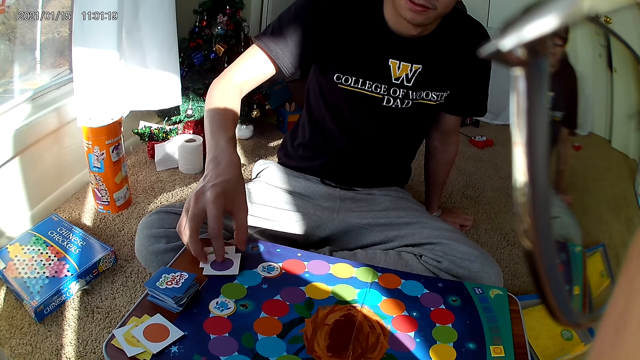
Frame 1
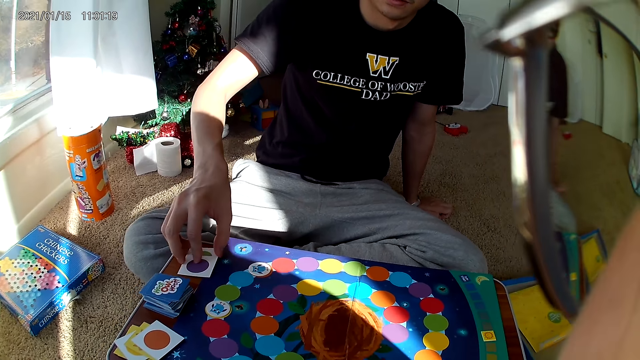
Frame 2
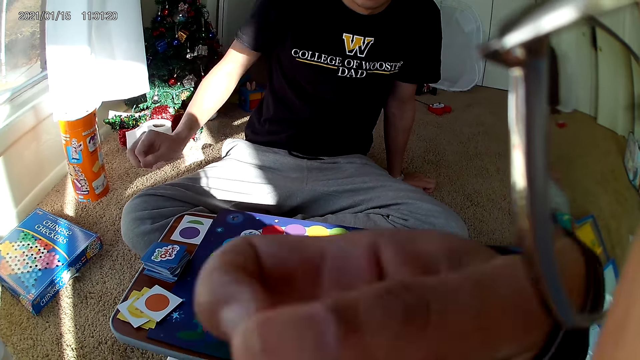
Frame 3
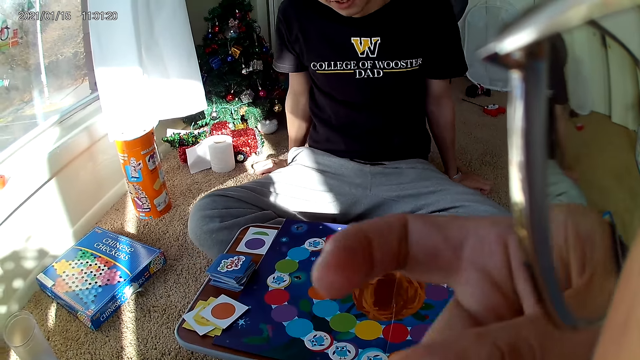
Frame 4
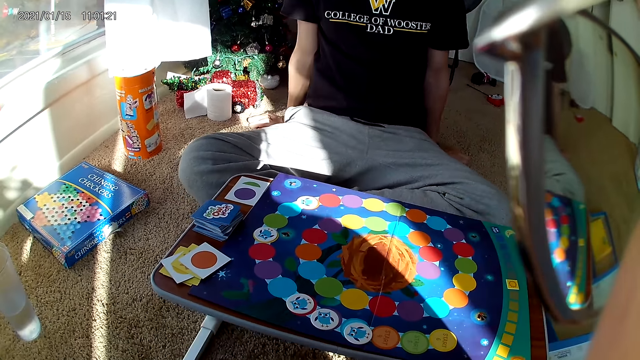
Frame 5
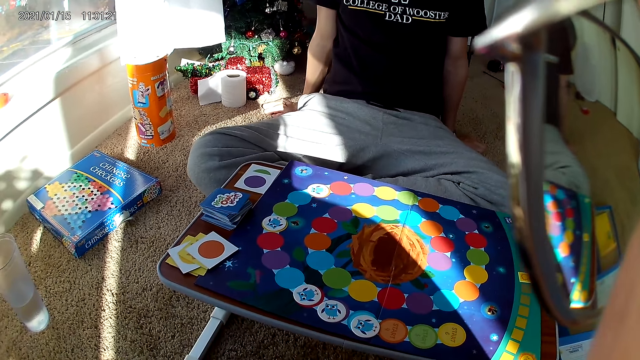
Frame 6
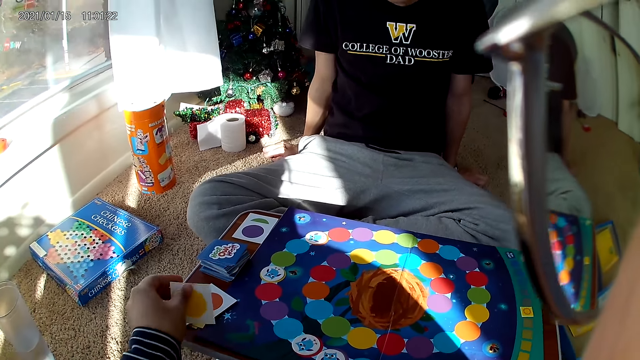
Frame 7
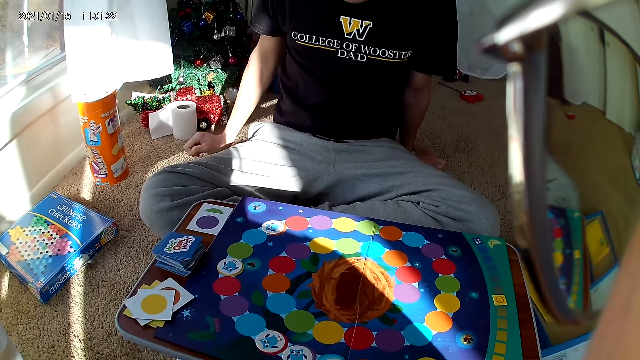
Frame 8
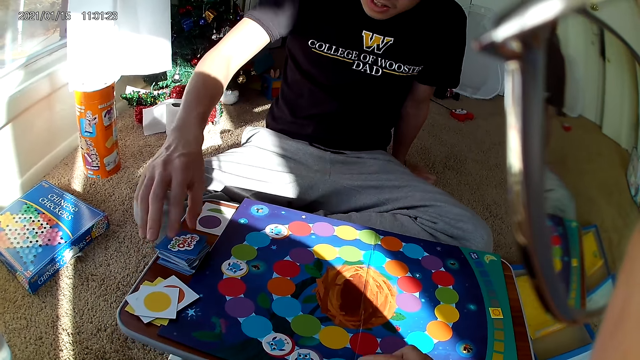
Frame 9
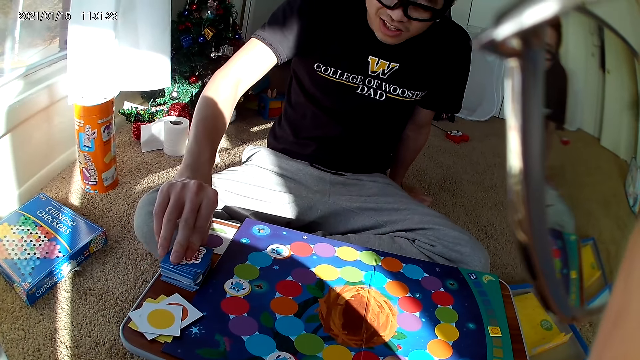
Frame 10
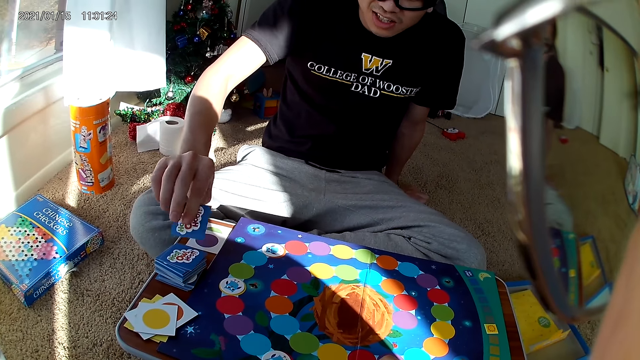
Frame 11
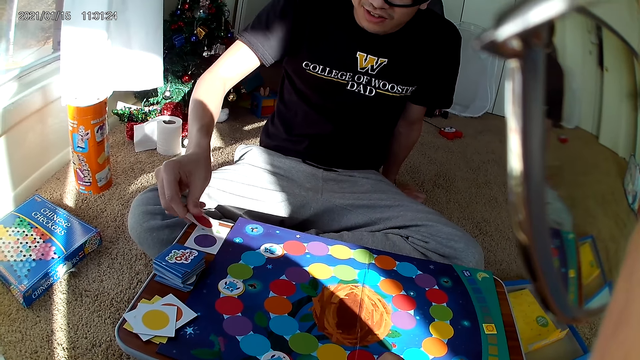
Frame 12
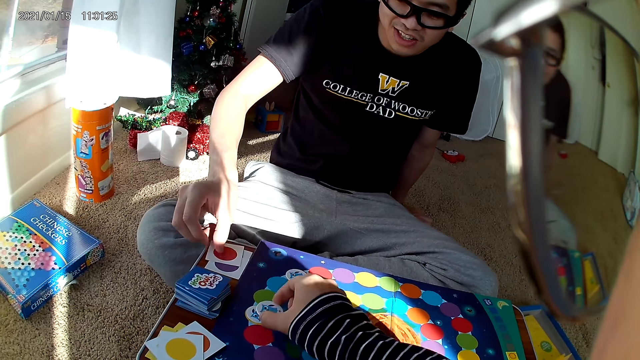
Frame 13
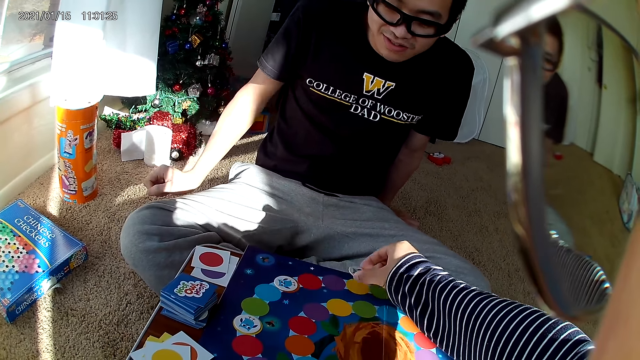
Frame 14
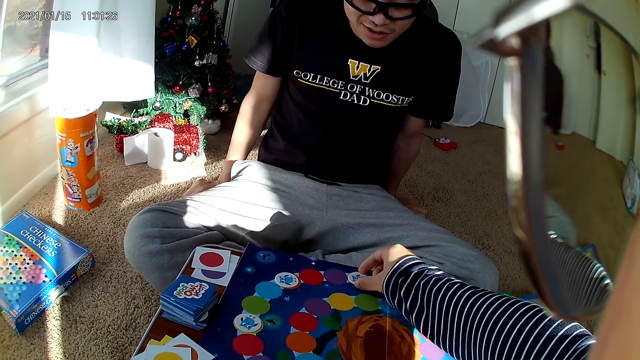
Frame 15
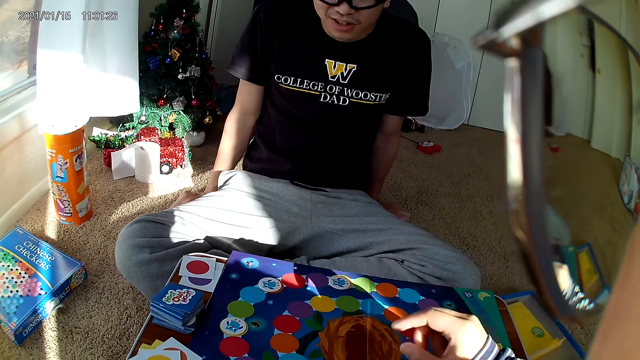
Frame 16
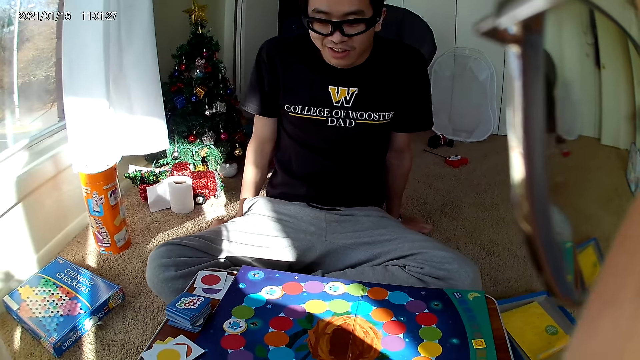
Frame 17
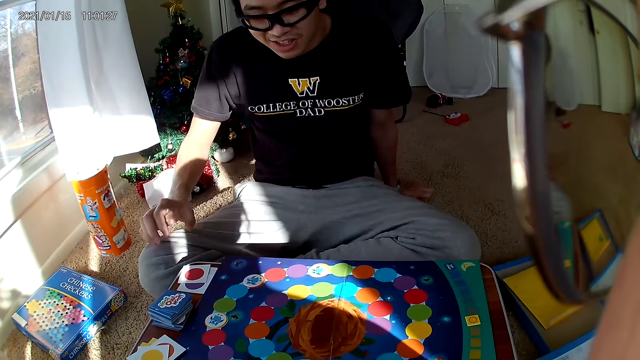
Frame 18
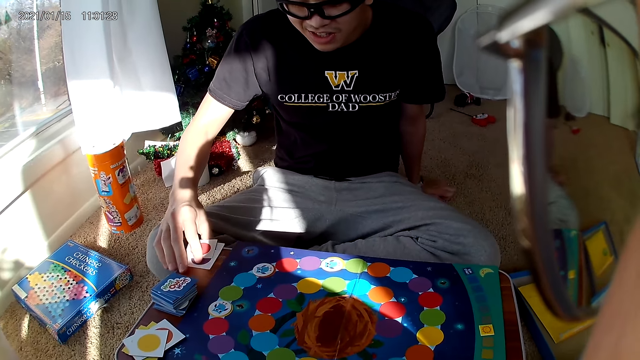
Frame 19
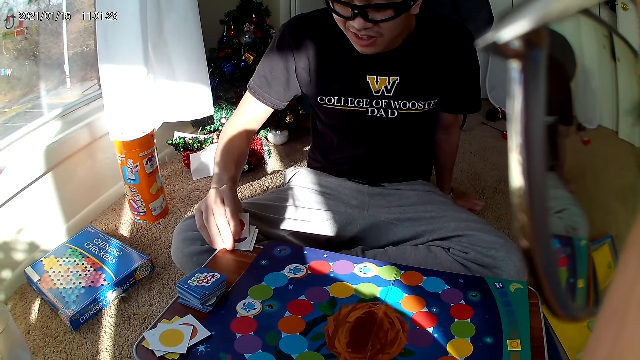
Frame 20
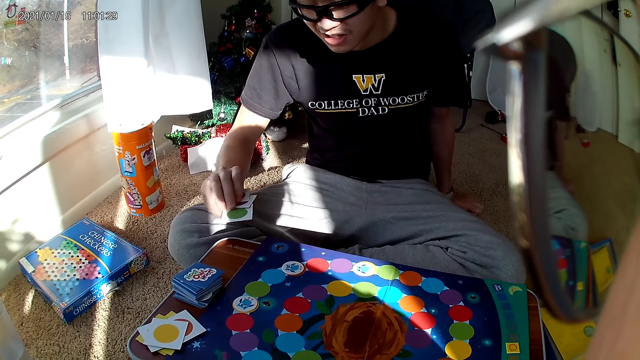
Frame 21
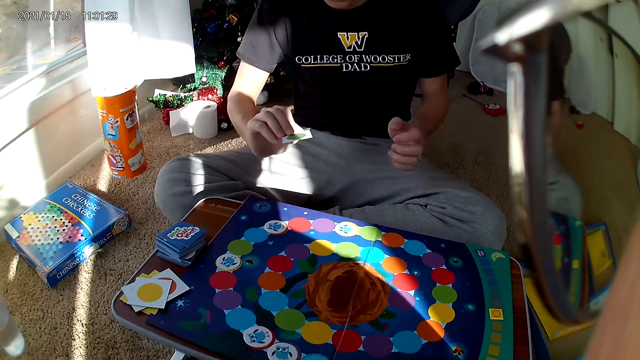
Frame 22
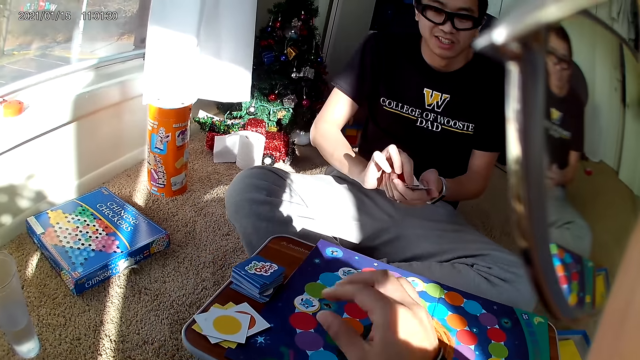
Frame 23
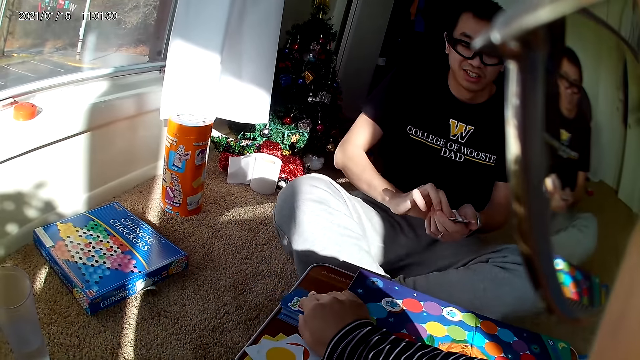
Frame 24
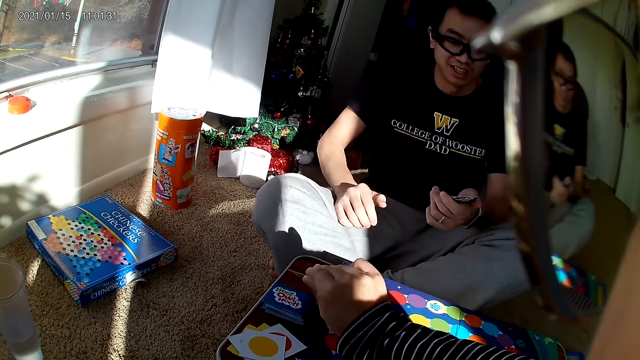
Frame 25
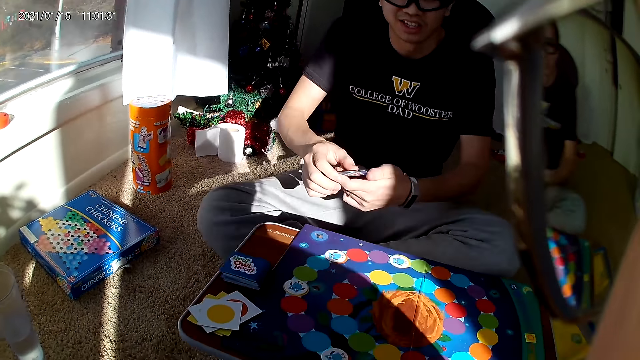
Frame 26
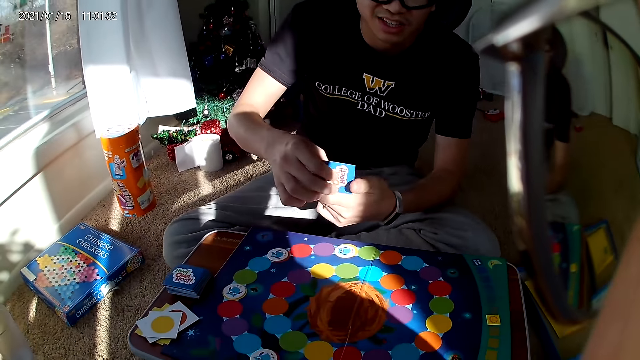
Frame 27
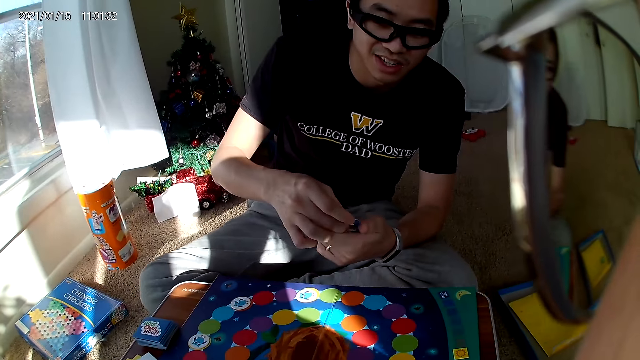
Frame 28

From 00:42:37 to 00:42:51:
The camera wearer drops a card on the pile of cards. A man takes a card from the deck of cards. The man drops the card on his own set of cards. The camera wearer moves a card on the cardboard. She places a sticker on the table. The man takes his own cards on the wooden board. The man holds the cards with both hands. The camera wearer takes a card from the card deck with her right hand.

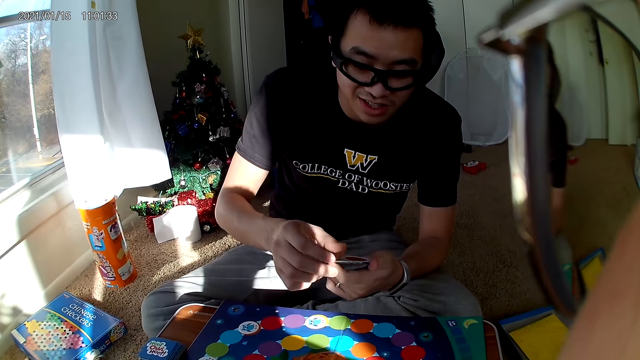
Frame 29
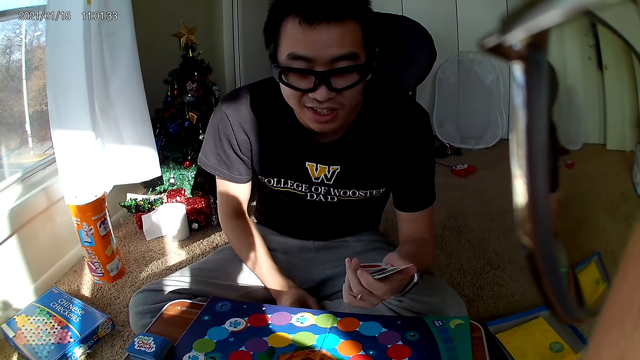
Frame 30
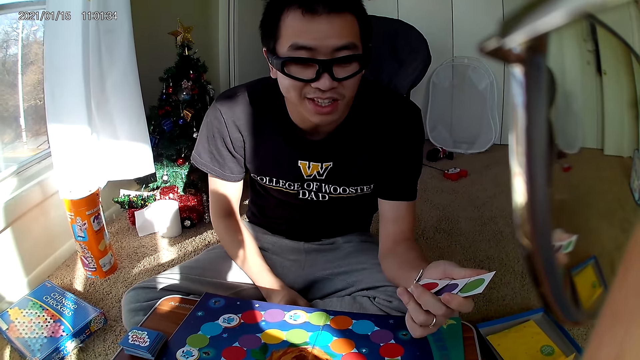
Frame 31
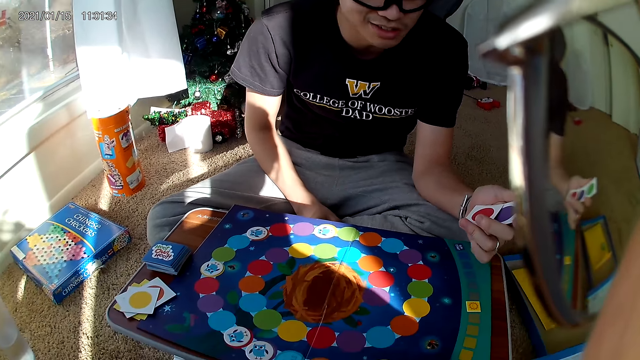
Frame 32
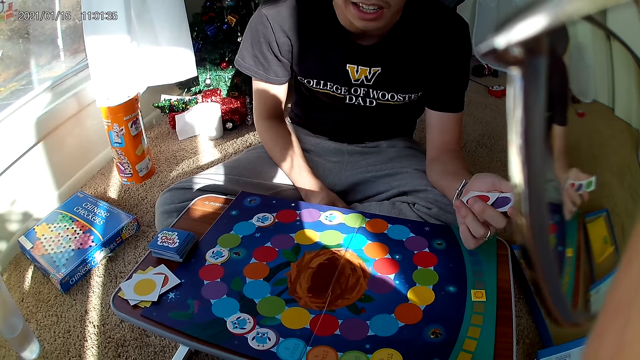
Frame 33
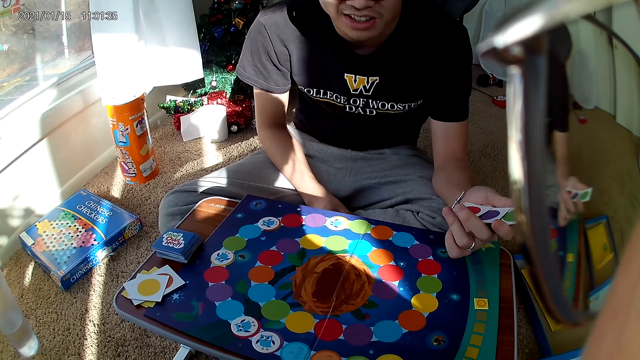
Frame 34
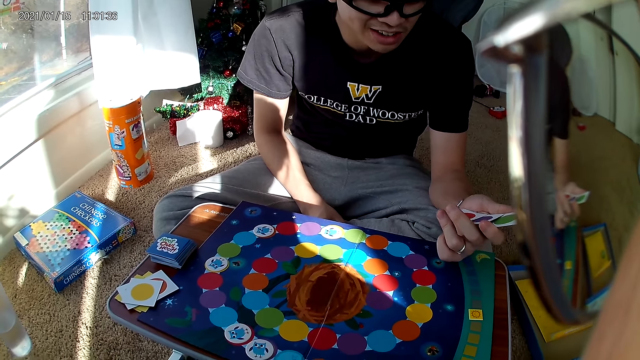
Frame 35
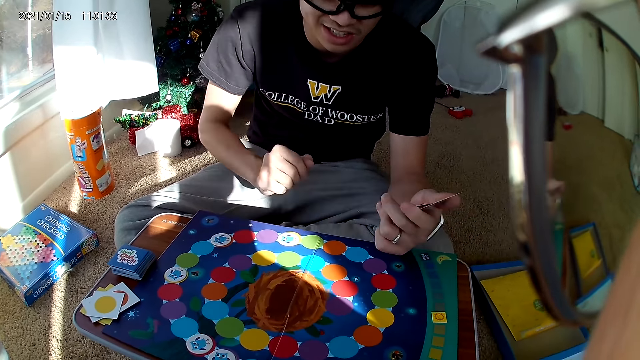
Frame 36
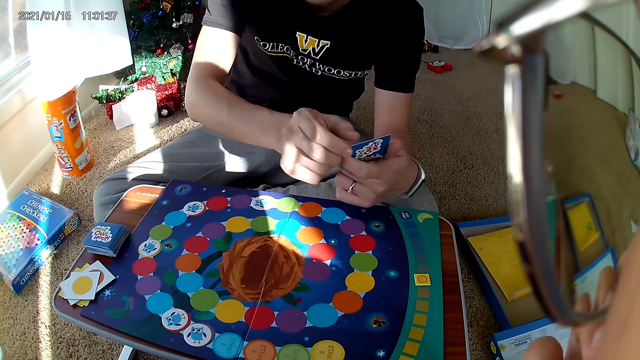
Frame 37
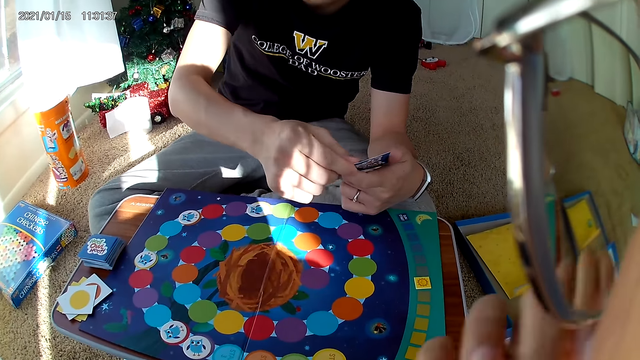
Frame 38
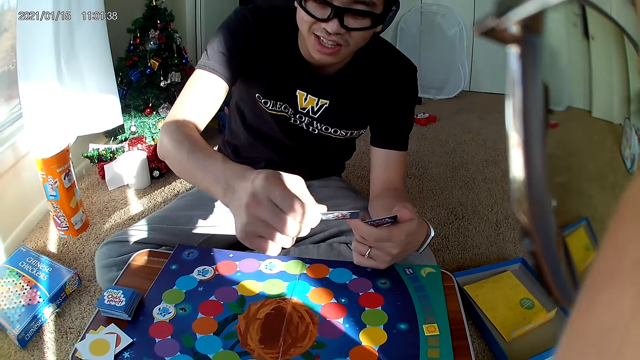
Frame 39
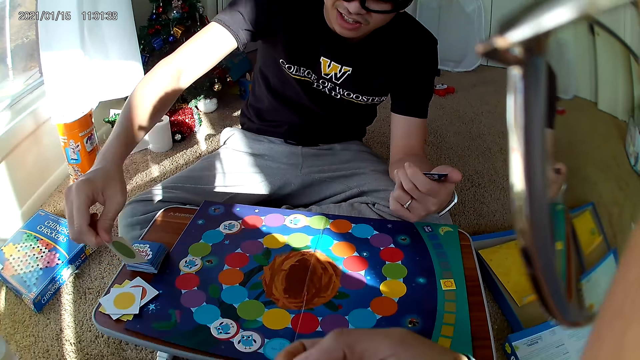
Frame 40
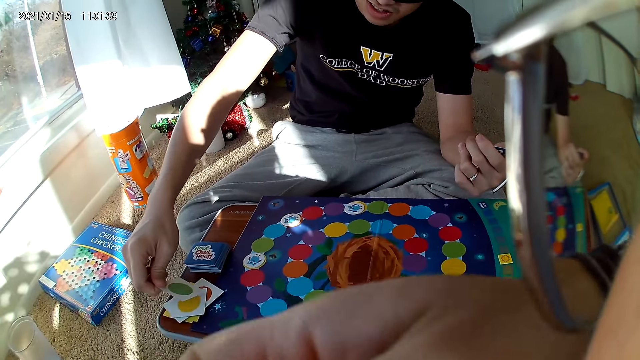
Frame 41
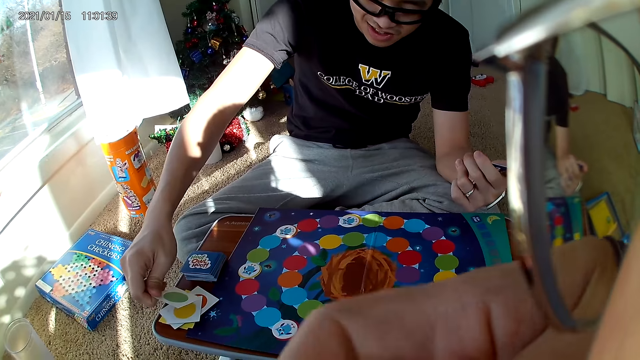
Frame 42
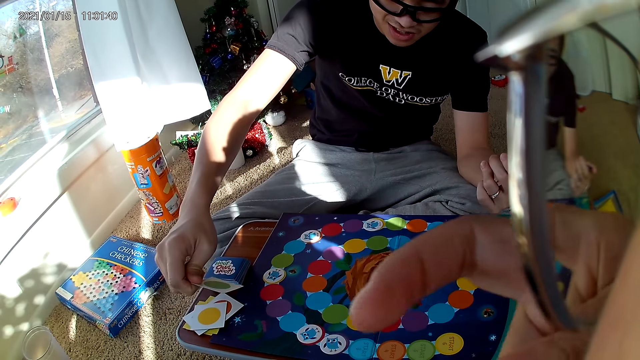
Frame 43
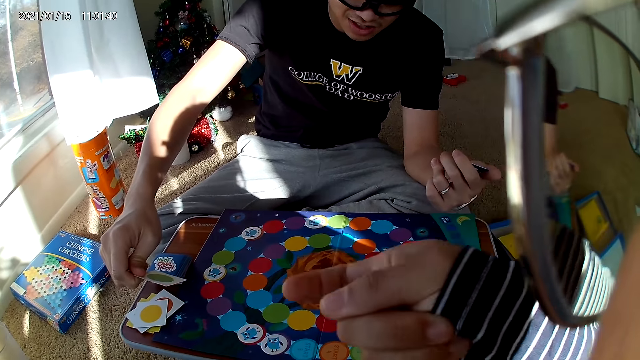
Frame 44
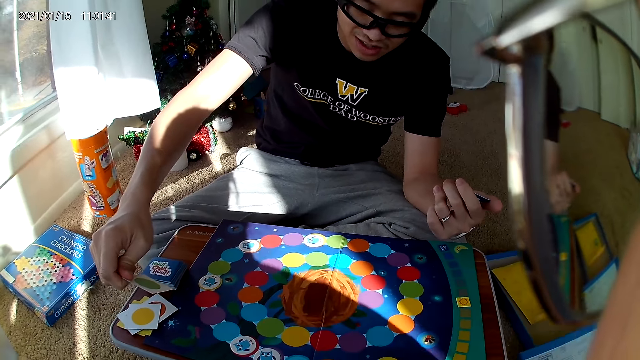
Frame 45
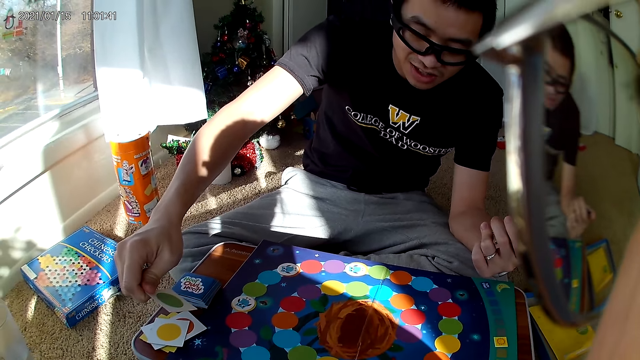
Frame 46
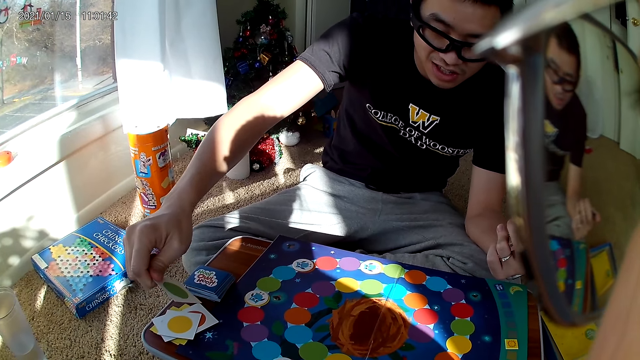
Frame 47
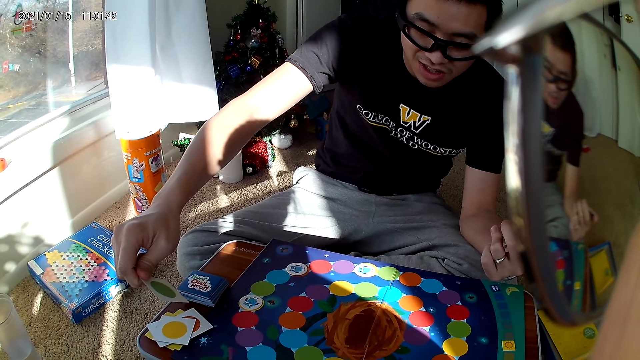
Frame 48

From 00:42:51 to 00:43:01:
A man holds the cards with the right hand. He holds the cards with both hands and picks a card with the left hand. The man drops a card on the card pile.
